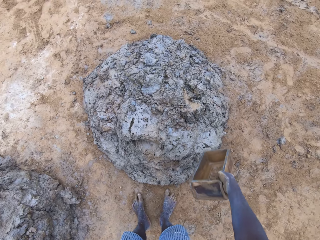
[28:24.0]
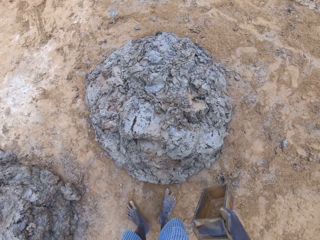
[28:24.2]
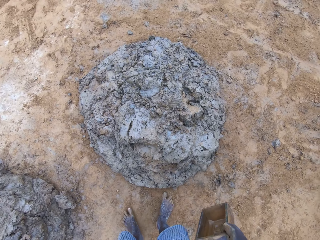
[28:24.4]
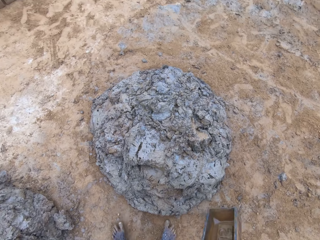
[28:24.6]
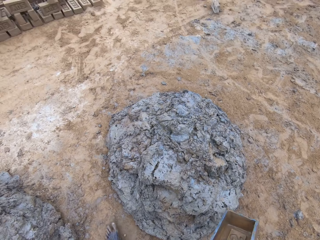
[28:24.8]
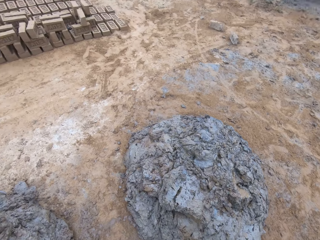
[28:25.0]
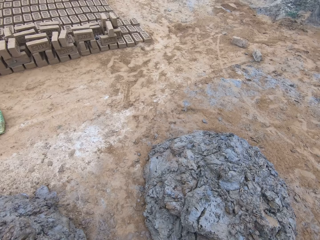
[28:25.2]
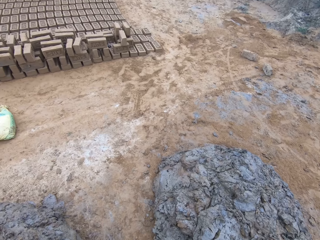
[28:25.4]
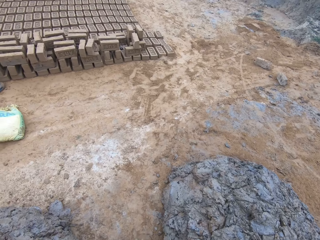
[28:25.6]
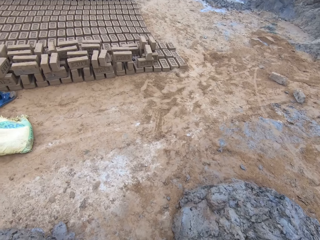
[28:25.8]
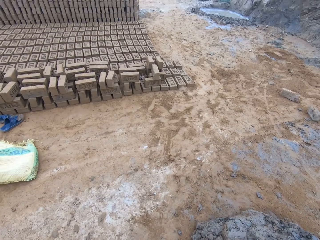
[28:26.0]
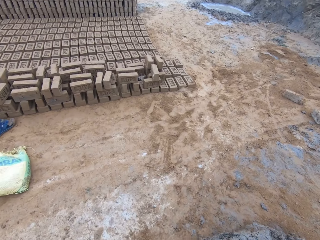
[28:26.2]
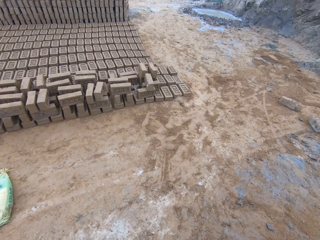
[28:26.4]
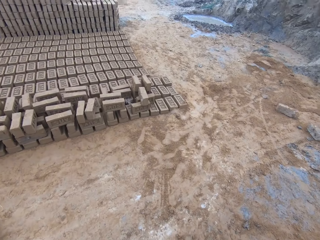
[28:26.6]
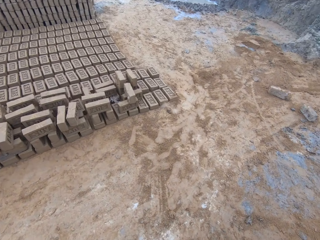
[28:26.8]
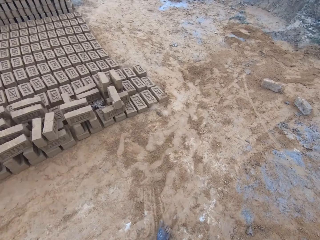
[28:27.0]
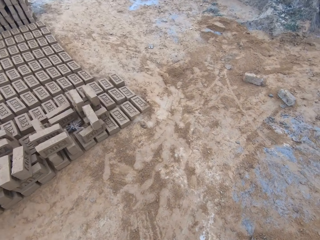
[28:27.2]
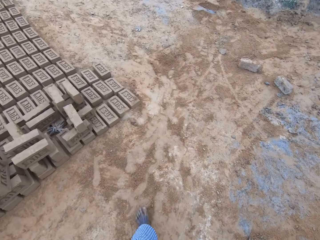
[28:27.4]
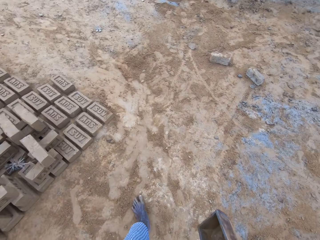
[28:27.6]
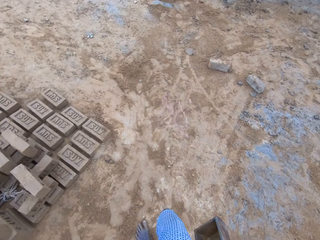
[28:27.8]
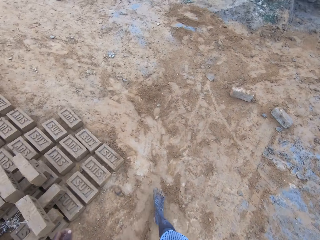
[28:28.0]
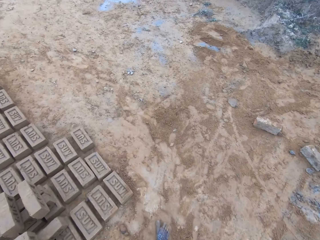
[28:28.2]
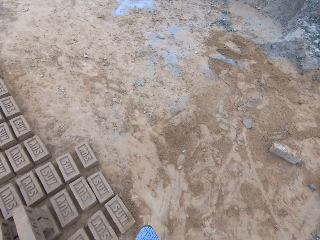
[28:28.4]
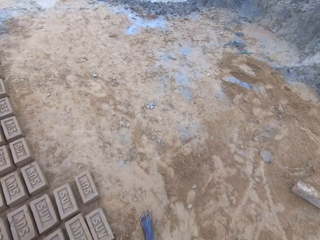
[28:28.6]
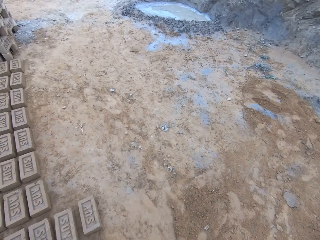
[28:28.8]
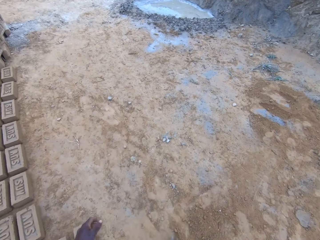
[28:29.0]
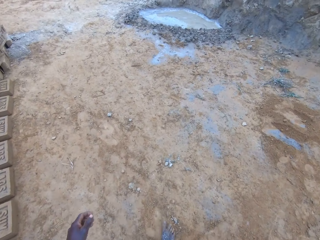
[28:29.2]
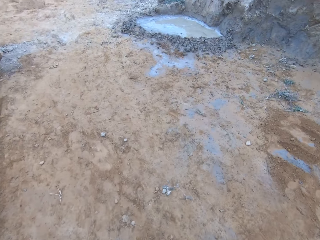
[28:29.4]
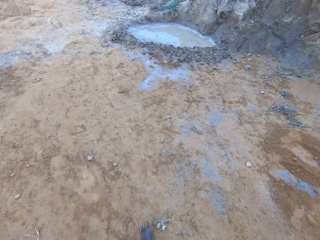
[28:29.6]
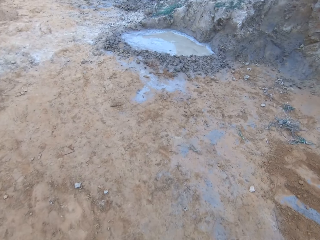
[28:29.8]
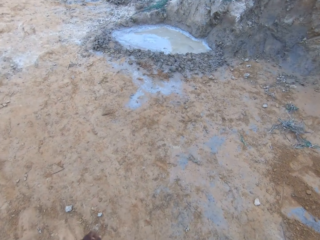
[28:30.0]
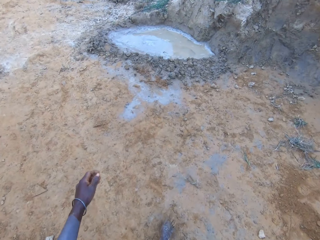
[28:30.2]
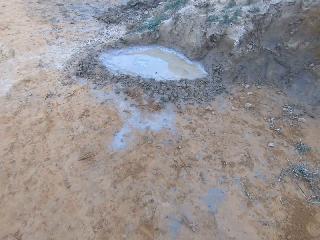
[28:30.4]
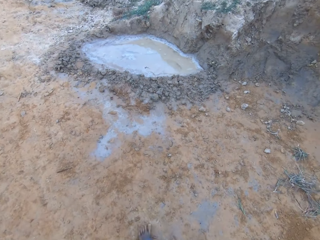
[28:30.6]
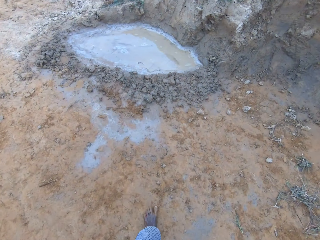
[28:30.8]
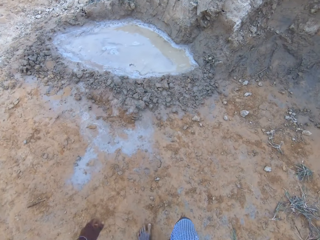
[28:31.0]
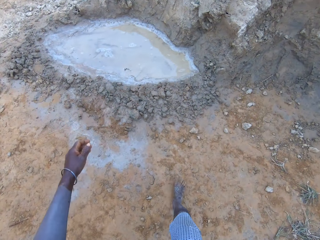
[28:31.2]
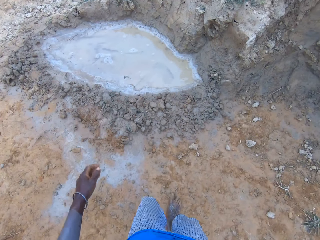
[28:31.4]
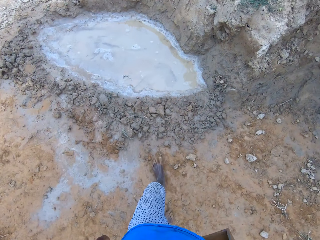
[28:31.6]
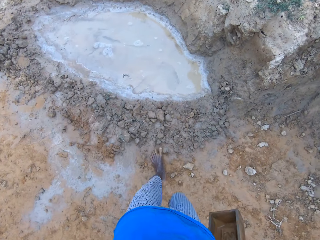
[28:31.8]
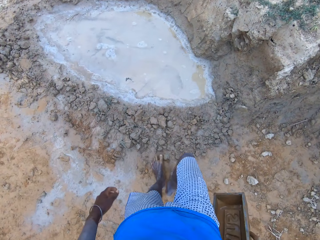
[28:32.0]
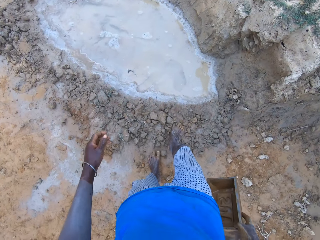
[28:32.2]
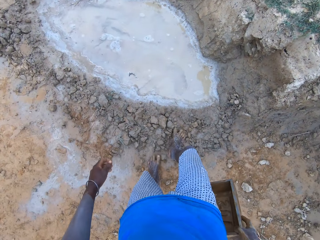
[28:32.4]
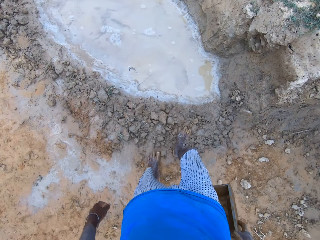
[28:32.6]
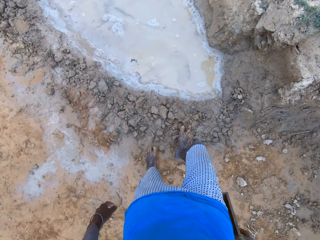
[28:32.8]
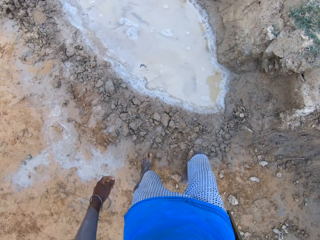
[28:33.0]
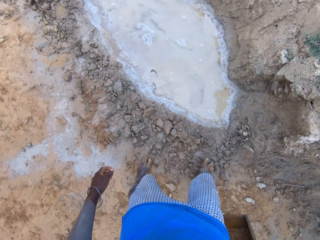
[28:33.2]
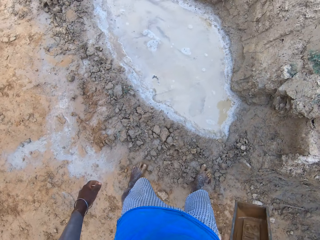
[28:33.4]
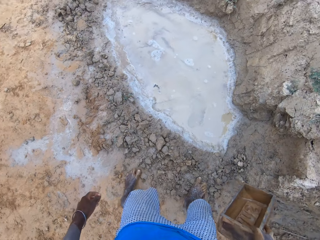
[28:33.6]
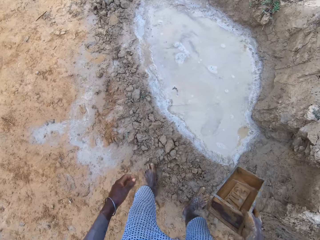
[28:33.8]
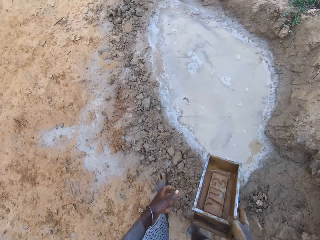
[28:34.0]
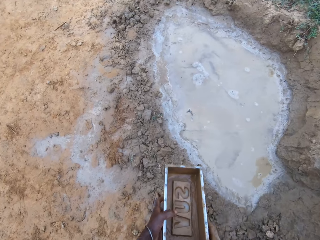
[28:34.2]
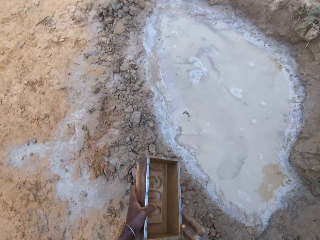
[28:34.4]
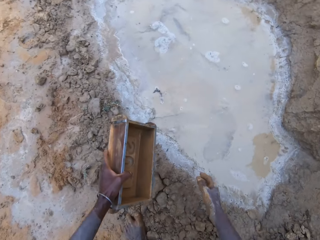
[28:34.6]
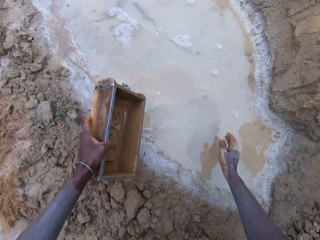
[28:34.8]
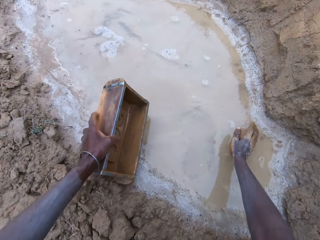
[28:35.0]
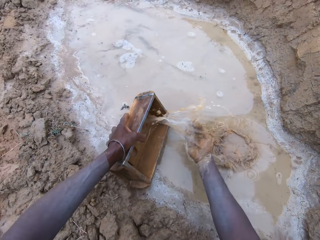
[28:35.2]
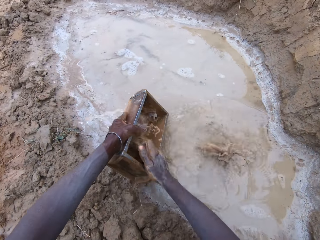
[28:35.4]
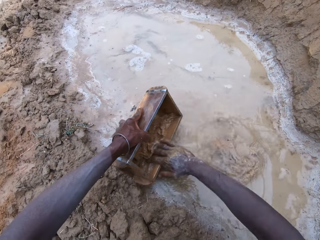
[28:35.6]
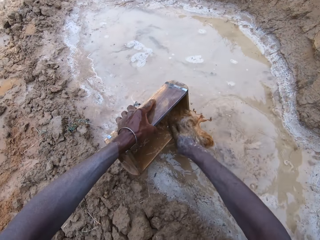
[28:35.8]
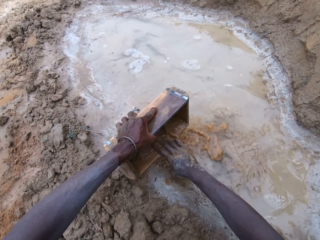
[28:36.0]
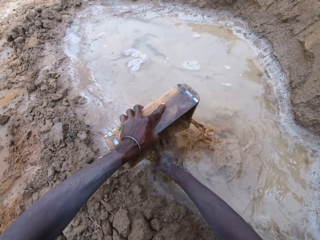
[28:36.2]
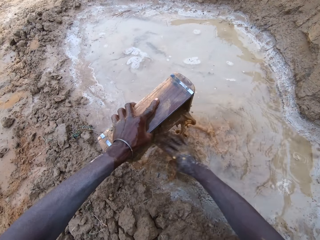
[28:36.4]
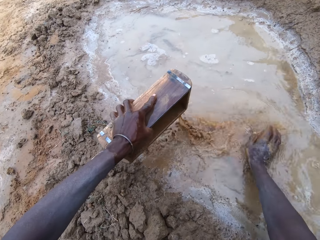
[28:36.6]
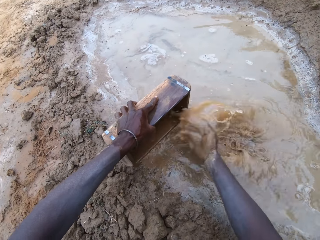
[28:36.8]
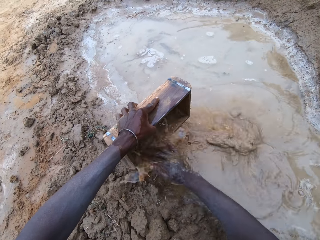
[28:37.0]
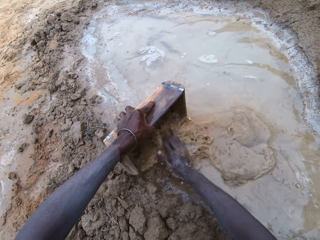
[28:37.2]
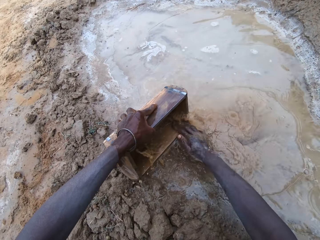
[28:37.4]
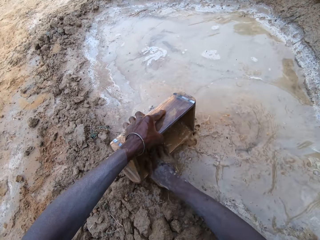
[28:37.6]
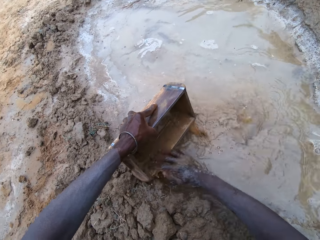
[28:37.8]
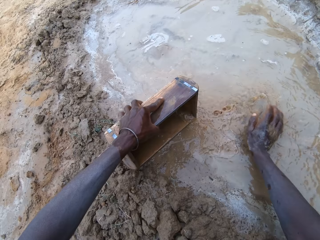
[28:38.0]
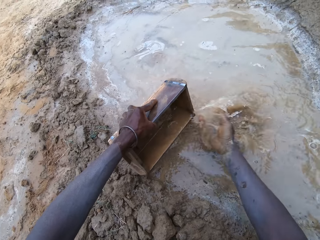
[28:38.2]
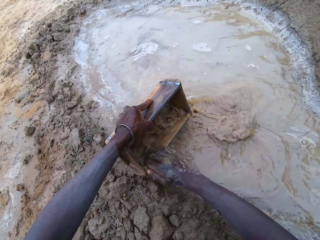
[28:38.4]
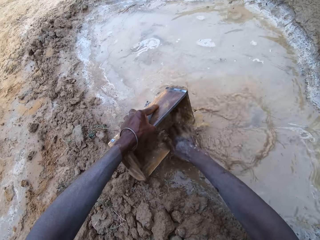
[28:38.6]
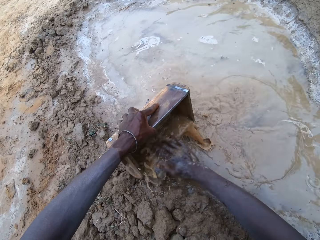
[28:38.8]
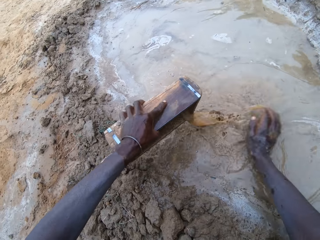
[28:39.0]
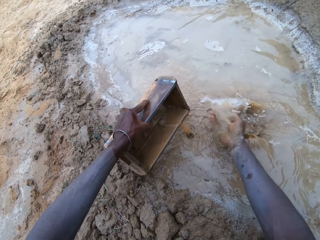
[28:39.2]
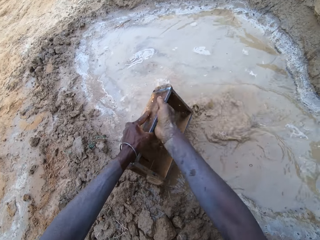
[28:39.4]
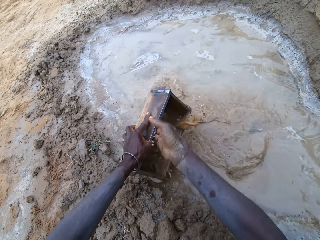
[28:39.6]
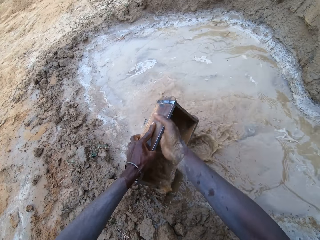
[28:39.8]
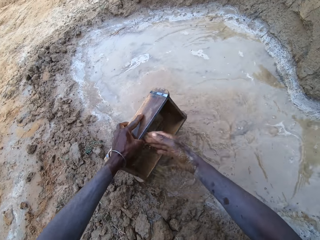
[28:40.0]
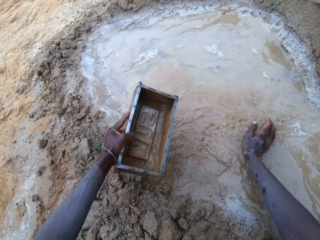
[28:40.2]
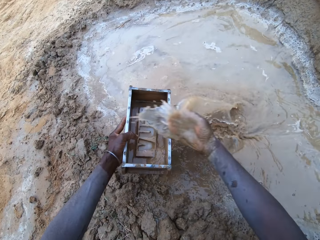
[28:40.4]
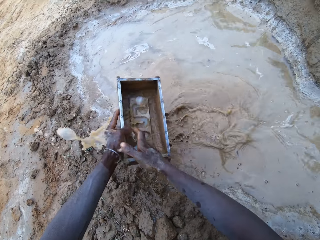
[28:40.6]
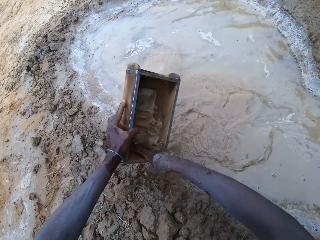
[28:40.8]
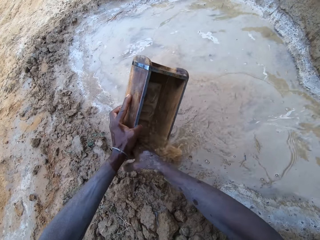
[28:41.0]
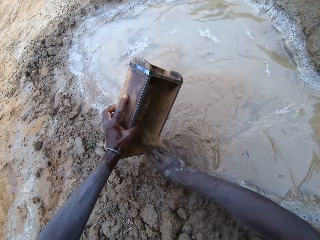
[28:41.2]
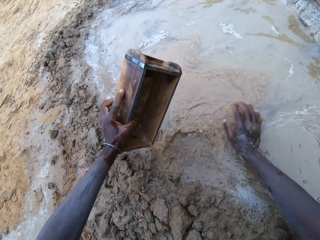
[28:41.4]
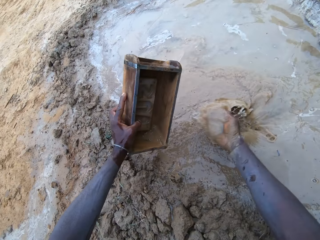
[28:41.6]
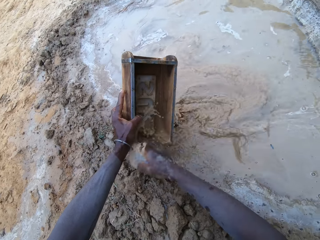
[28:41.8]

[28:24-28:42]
The camera wearer walks away from the mud pile. They wash the brick mould.

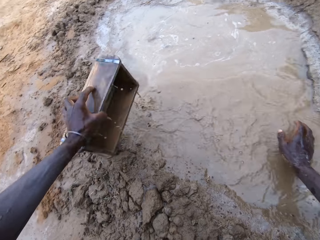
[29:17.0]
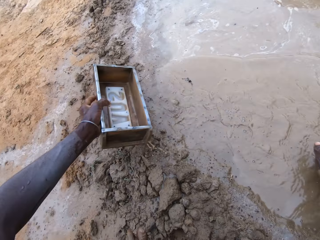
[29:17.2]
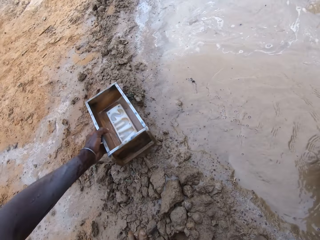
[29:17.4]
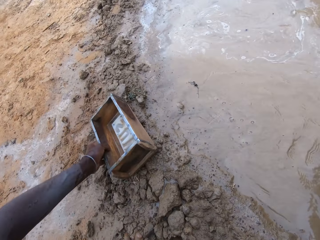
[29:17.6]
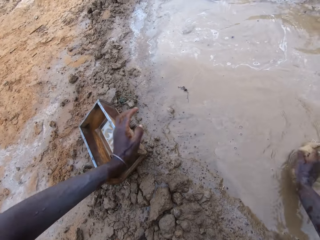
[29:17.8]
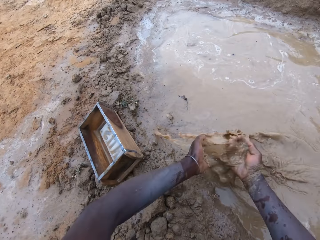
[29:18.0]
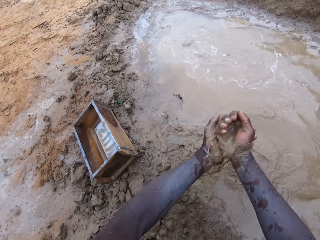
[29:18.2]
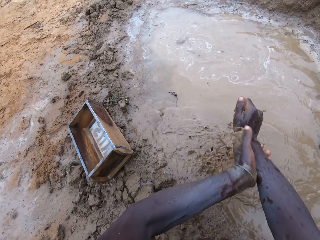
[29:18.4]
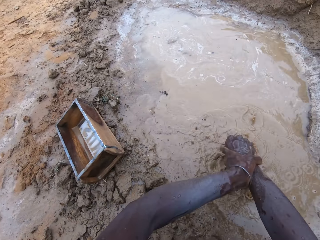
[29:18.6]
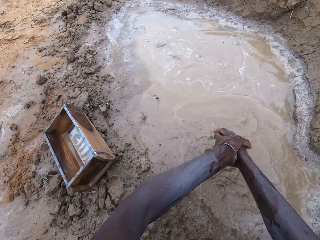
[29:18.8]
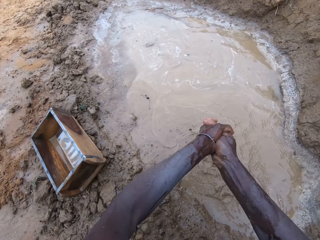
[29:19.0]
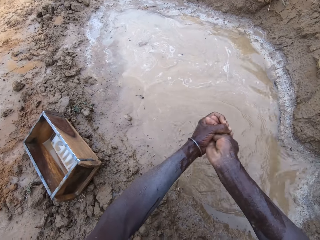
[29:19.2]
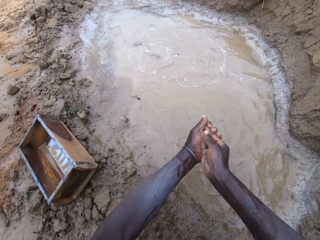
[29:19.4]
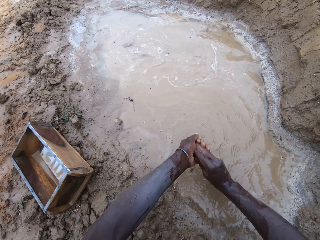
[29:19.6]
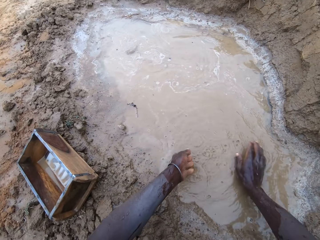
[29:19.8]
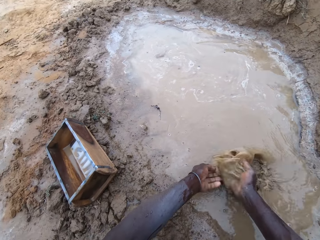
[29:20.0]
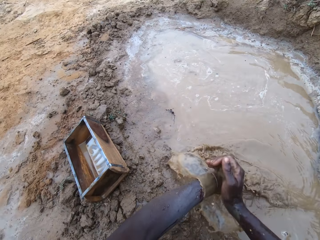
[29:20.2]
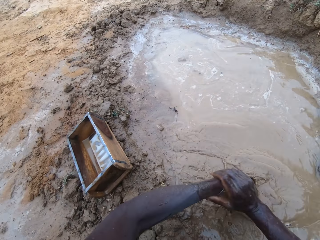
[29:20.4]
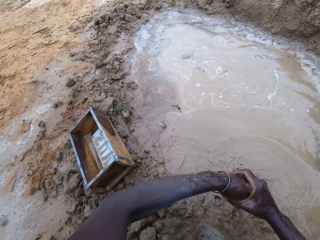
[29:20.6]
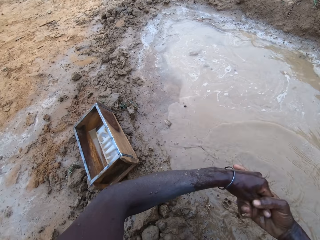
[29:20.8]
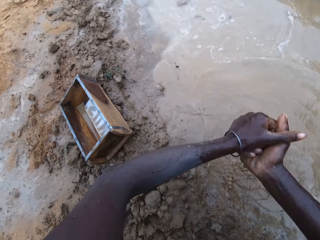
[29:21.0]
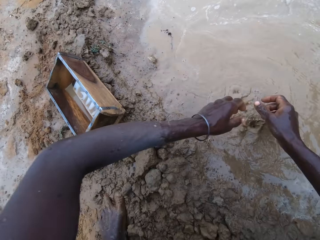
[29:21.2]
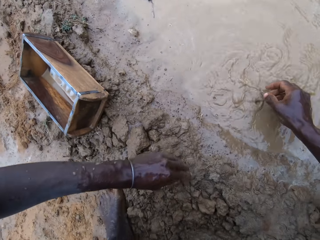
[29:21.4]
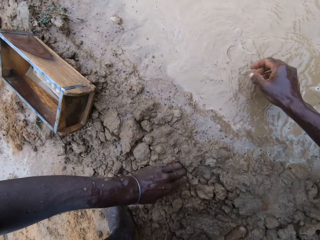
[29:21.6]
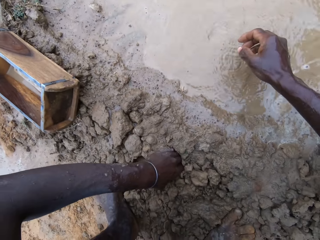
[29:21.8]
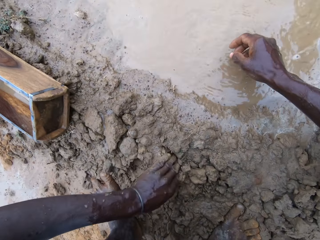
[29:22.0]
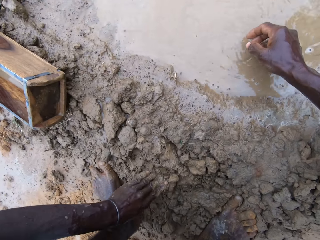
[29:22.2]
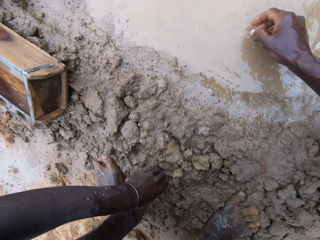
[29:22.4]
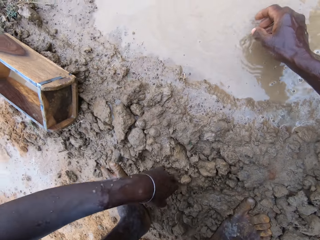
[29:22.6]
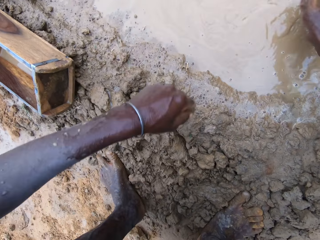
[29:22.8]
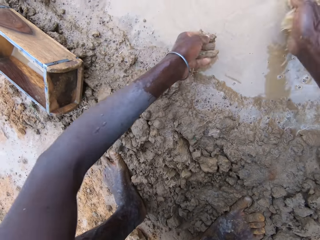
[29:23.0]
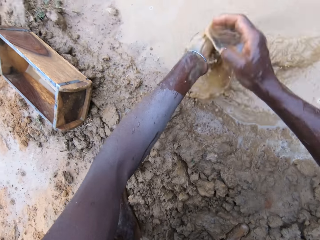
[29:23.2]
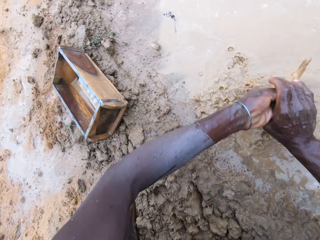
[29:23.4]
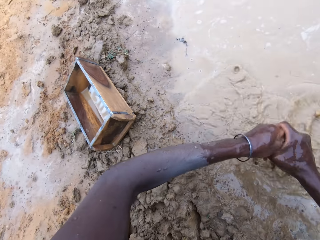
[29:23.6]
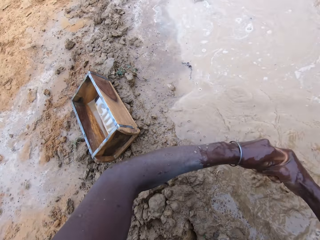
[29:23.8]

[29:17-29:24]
The camera wearer washes hands.
